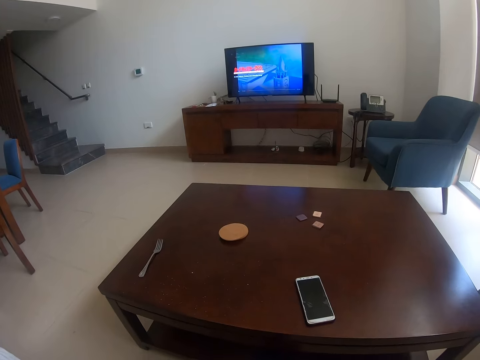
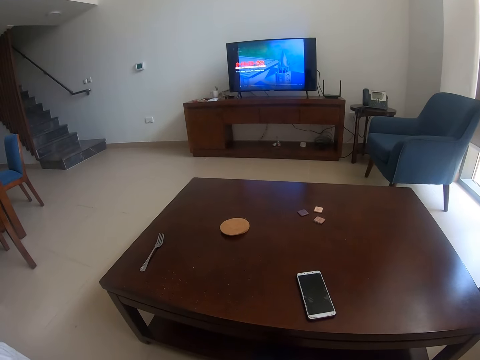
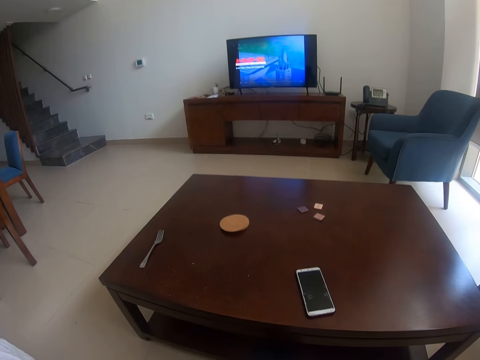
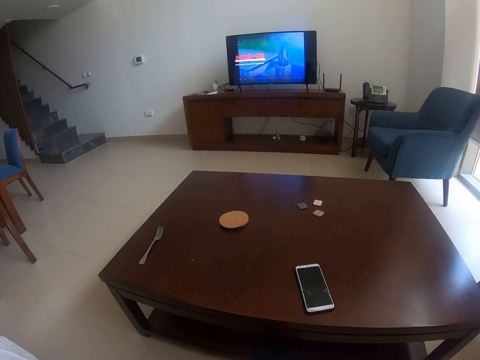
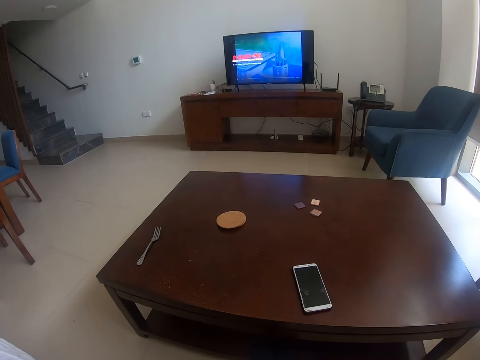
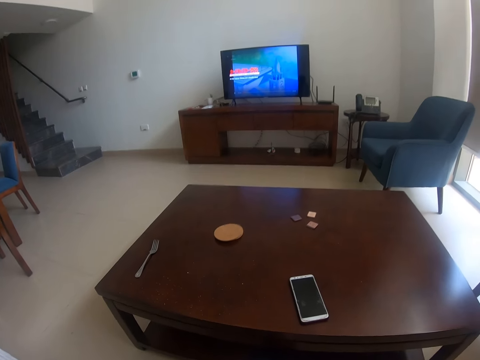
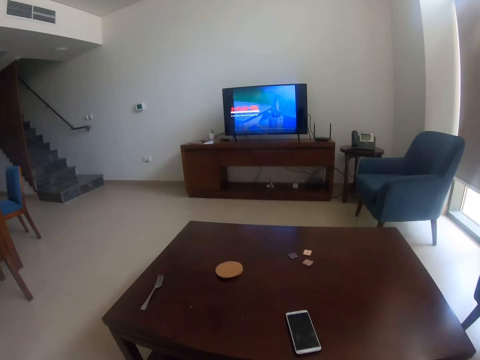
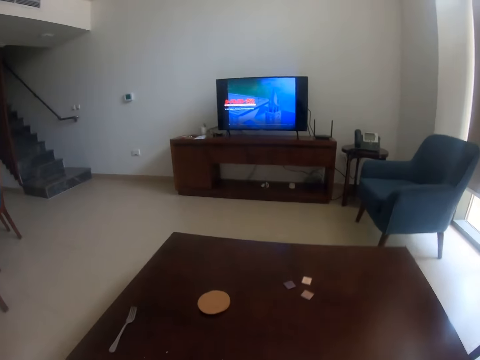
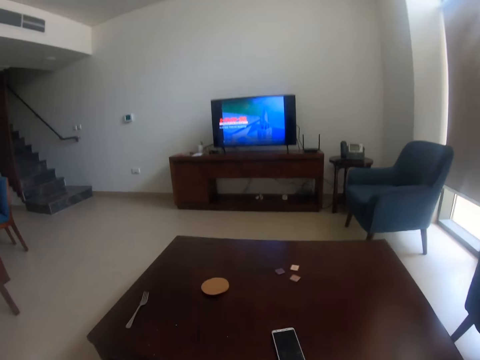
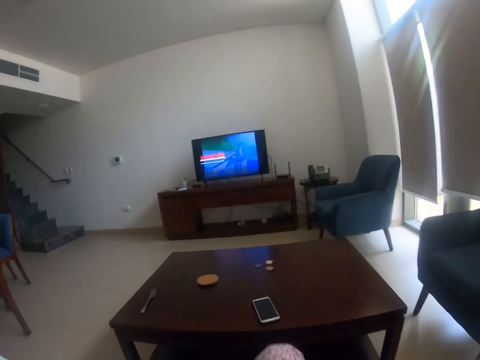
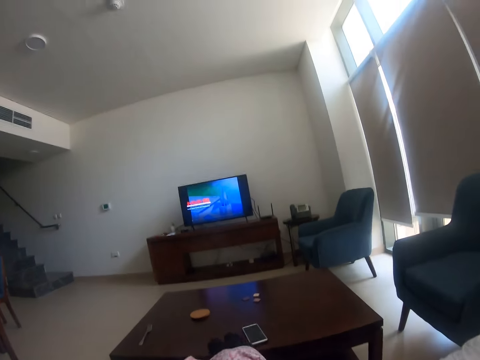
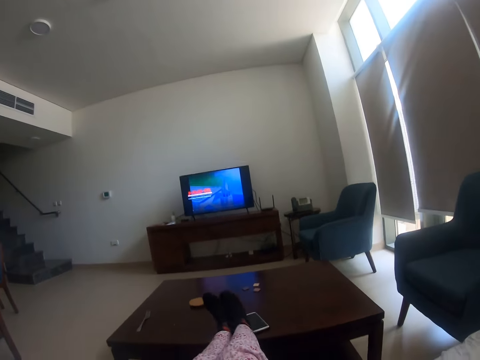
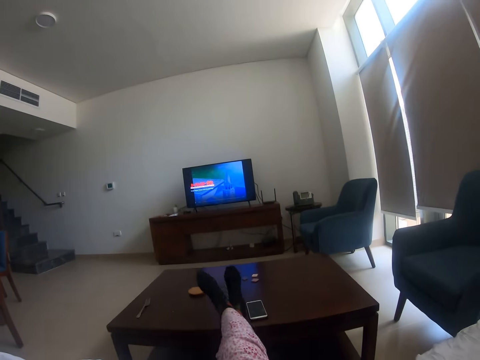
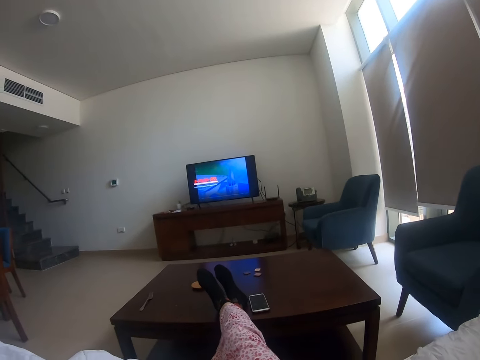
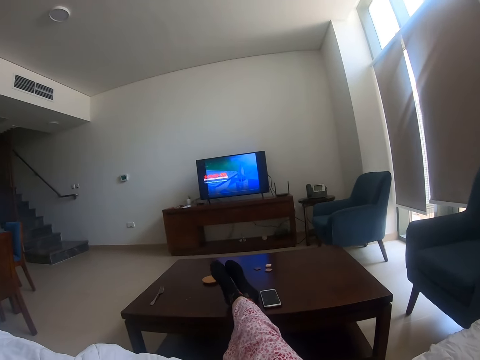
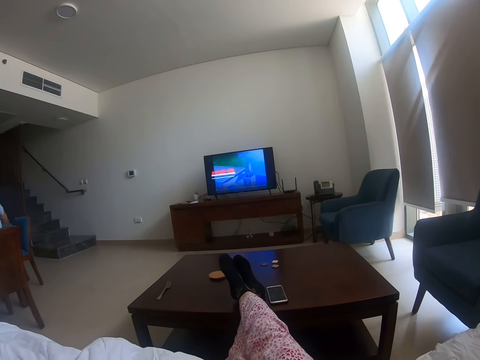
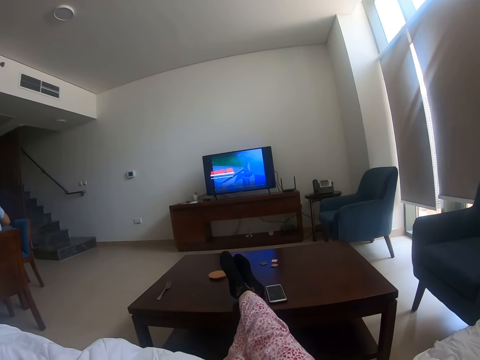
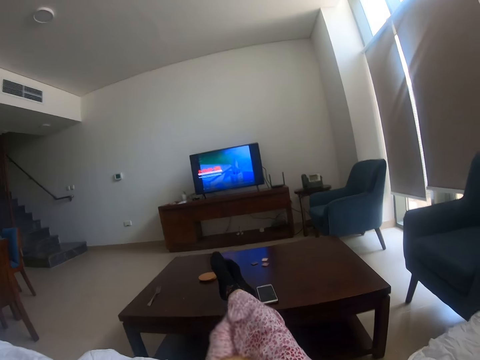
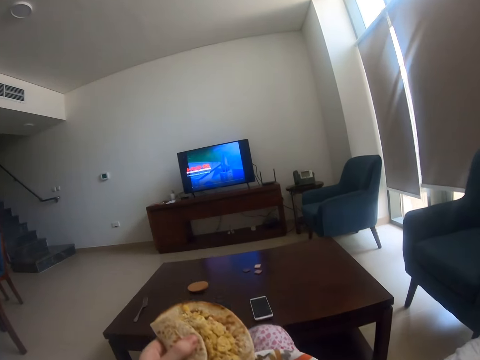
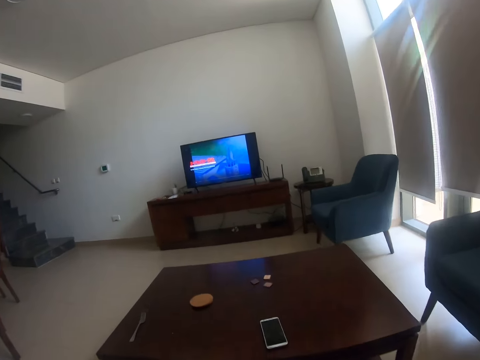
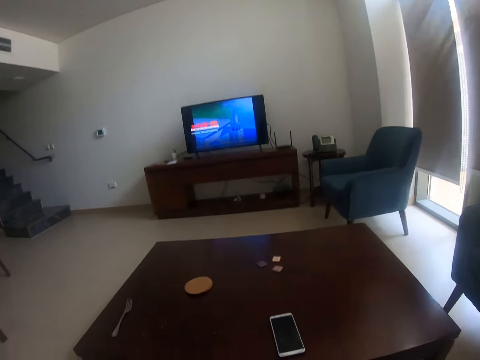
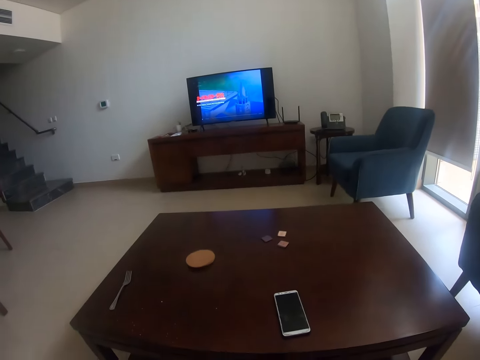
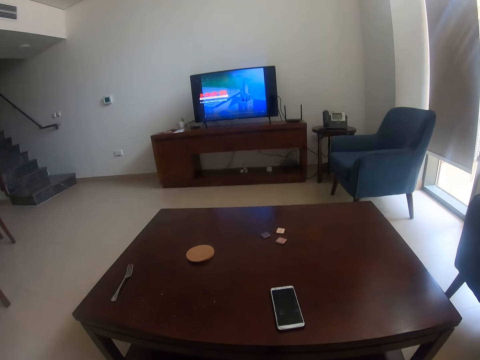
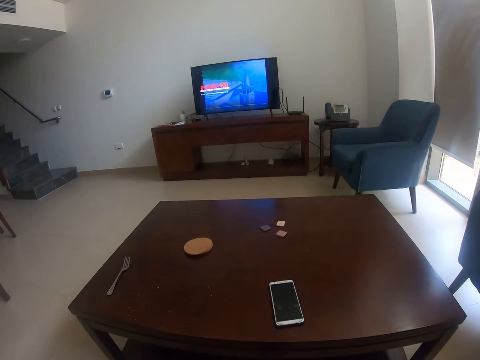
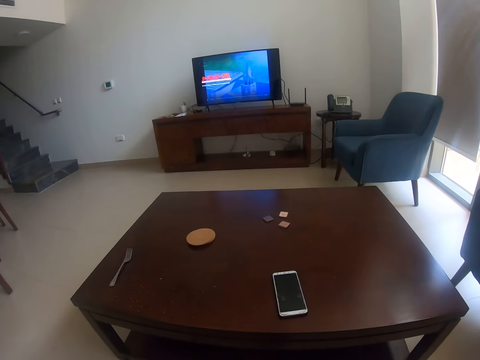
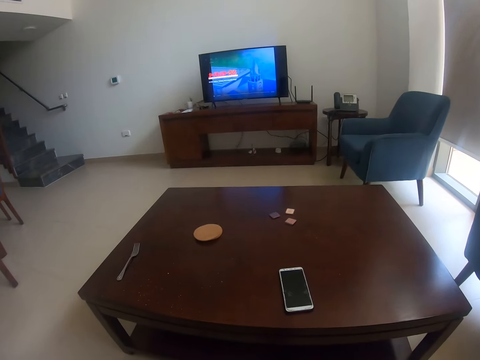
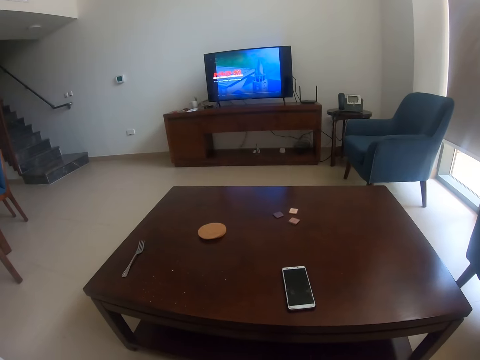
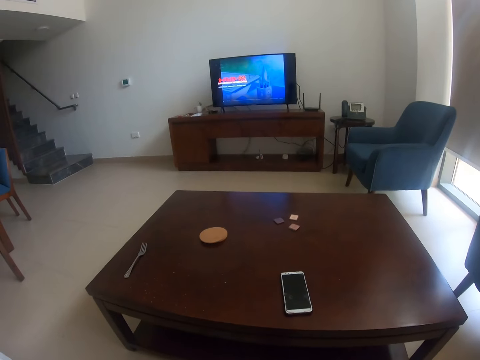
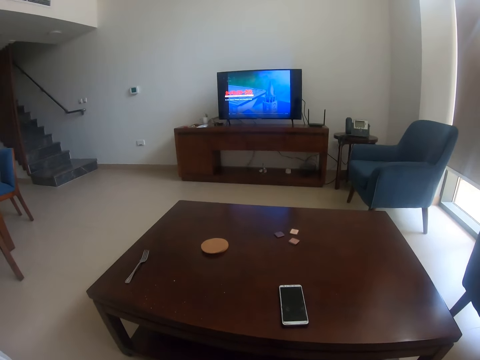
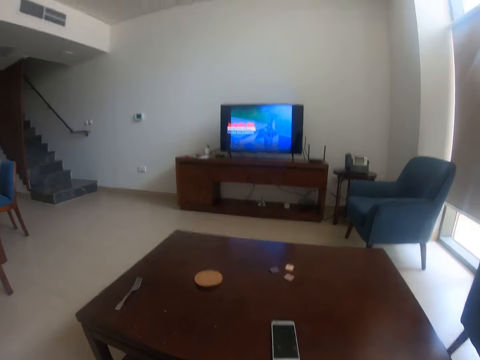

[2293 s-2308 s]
The camera wearer sits on the sofa. She puts her leg on the table. She crosses her legs. She puts her leg on the floor.

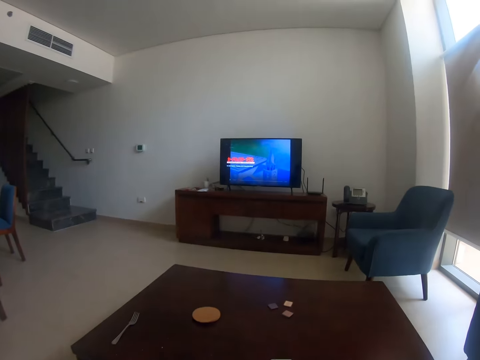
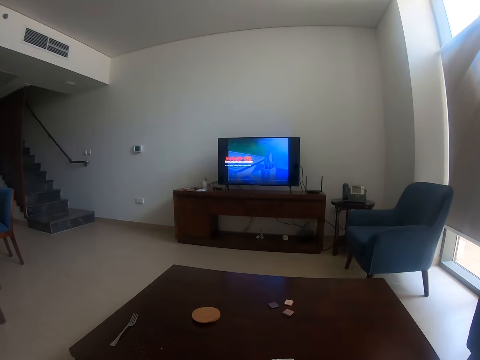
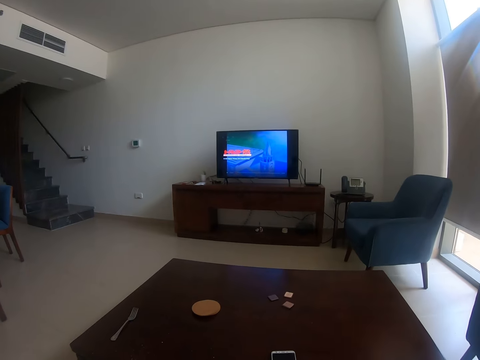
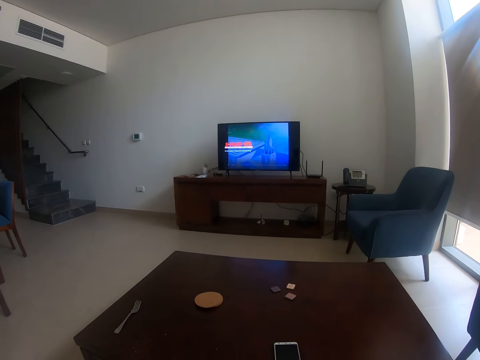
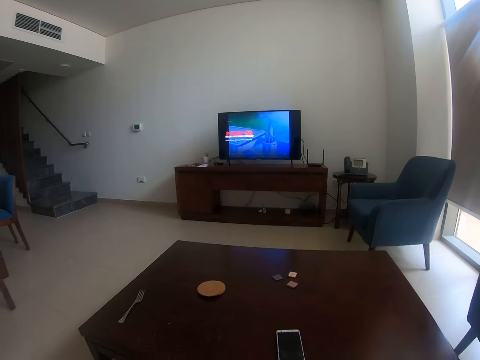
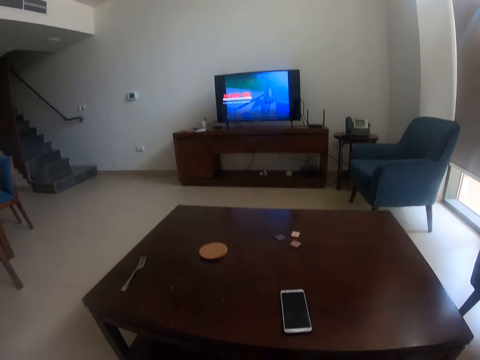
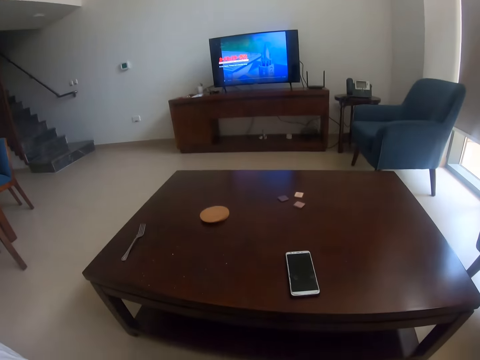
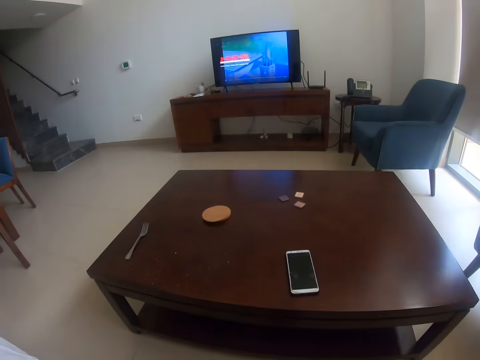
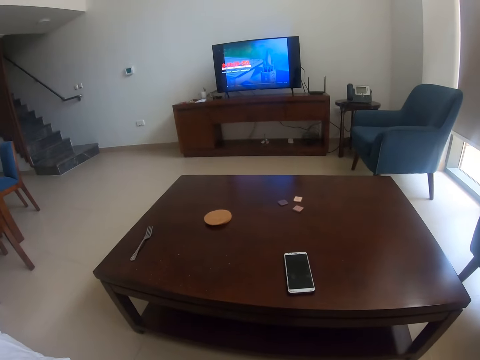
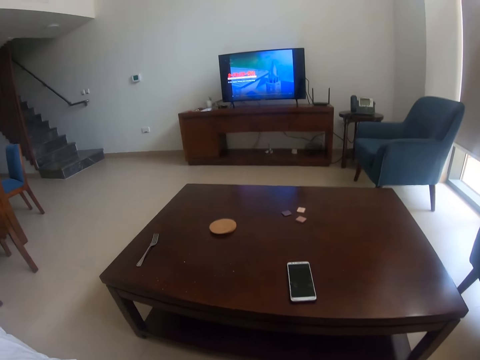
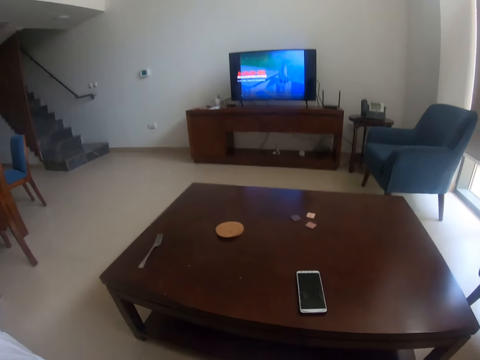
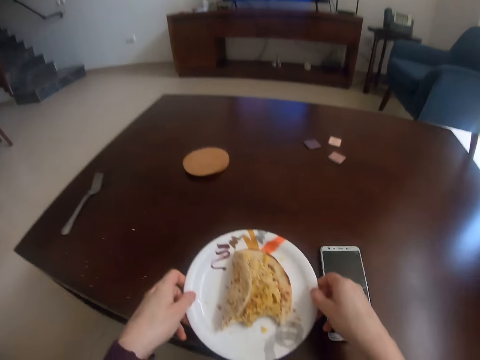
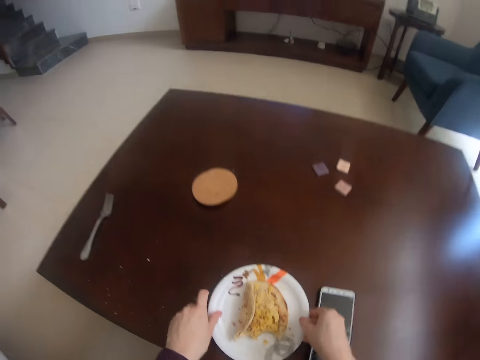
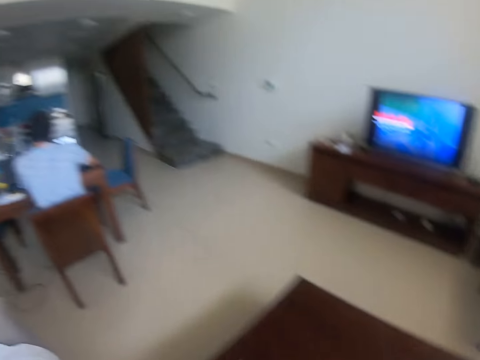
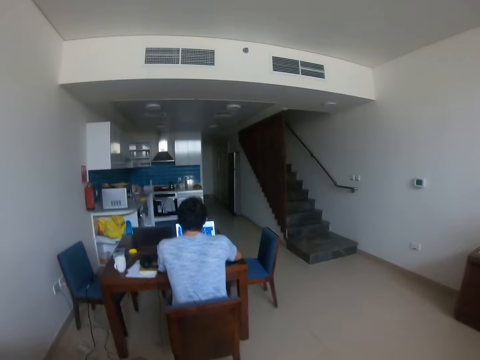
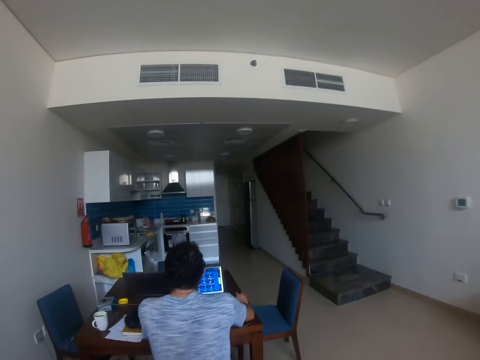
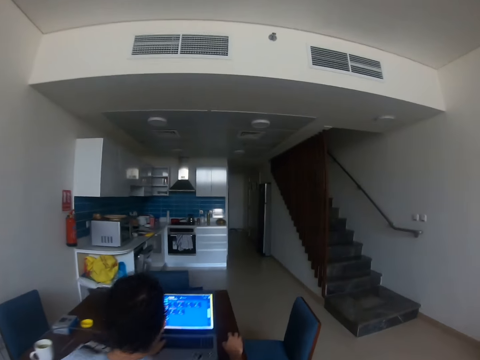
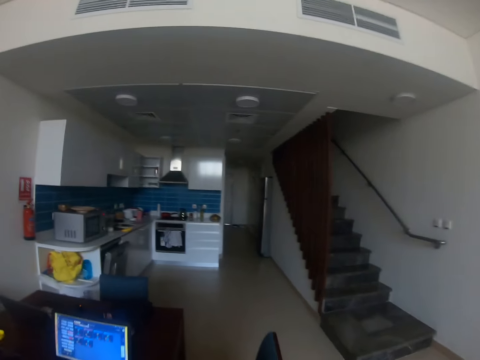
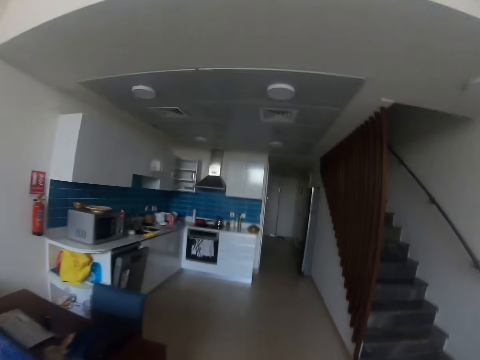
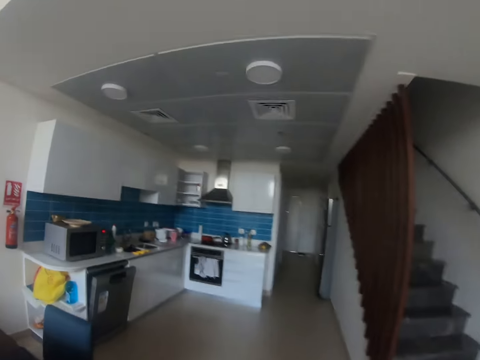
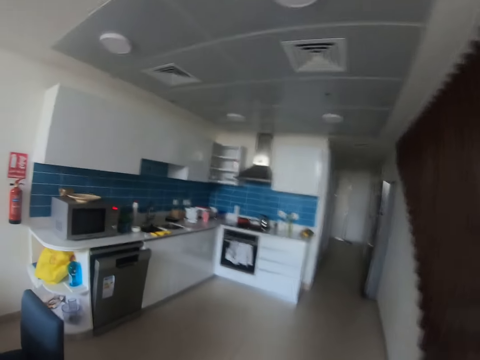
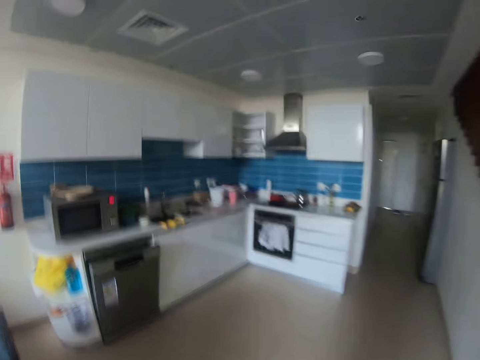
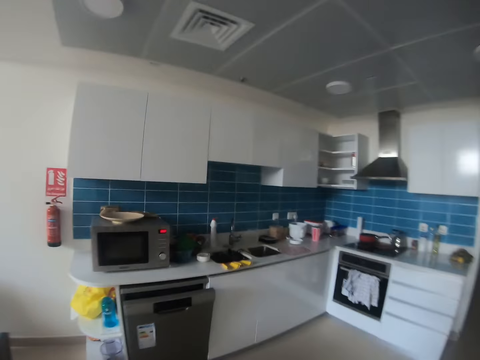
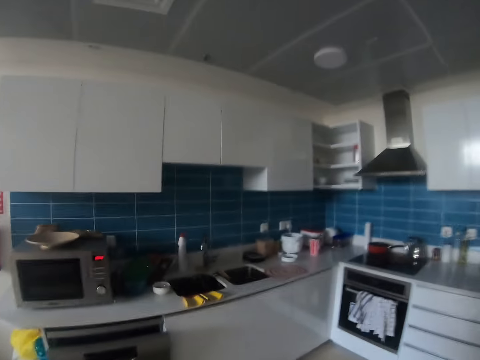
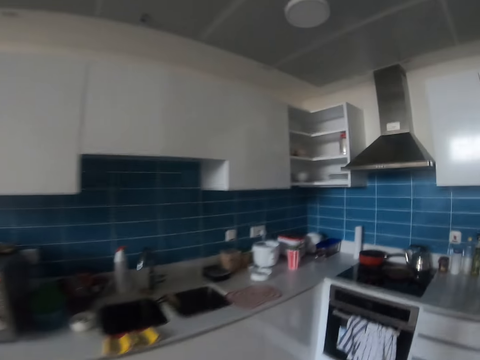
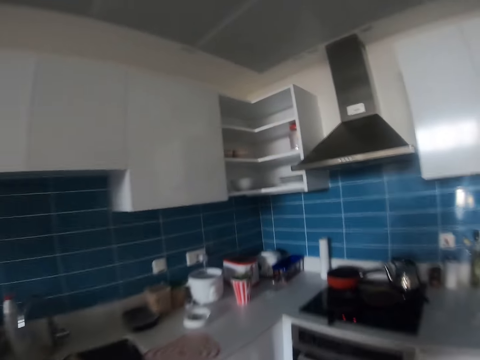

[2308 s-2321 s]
The camera wearer puts the food on the table. They walk to the kitchen.
